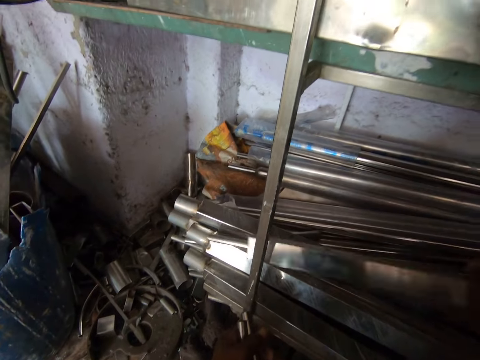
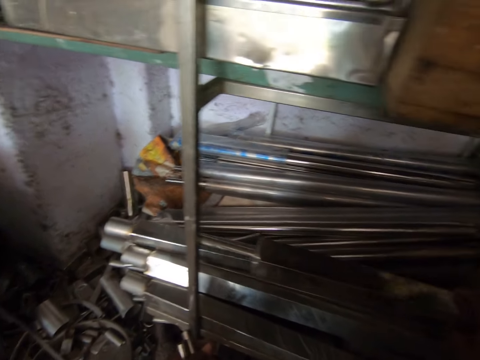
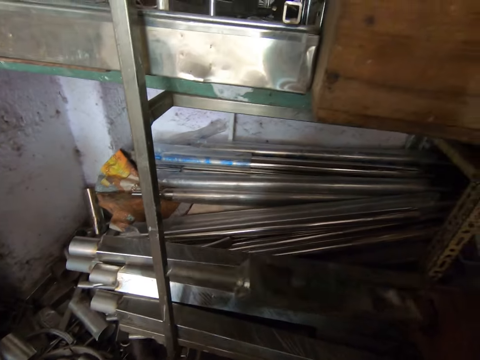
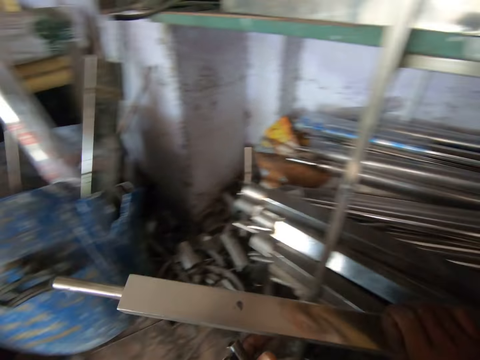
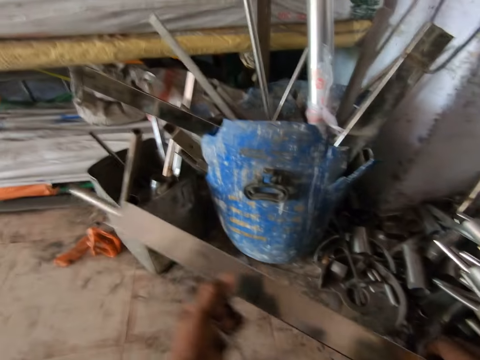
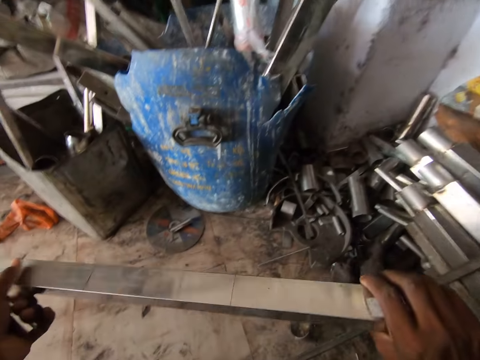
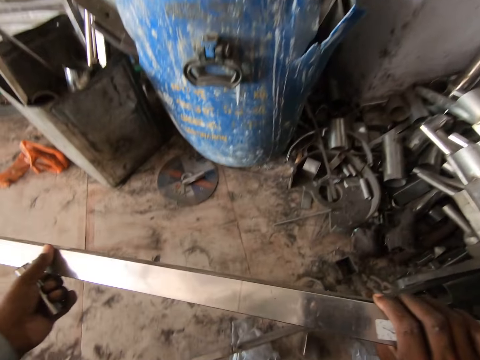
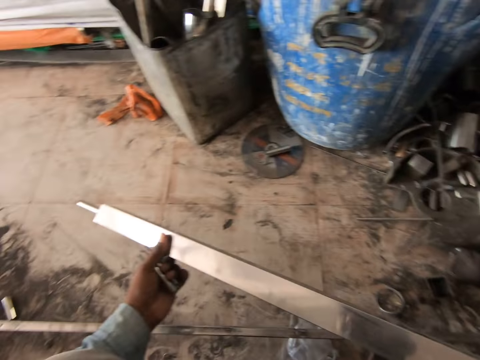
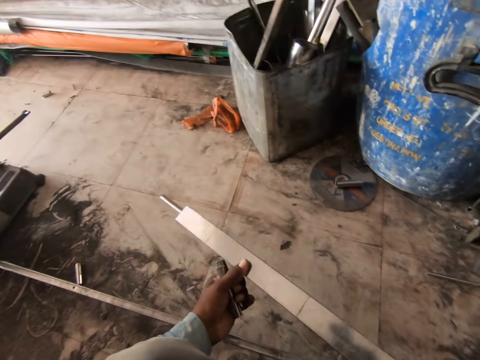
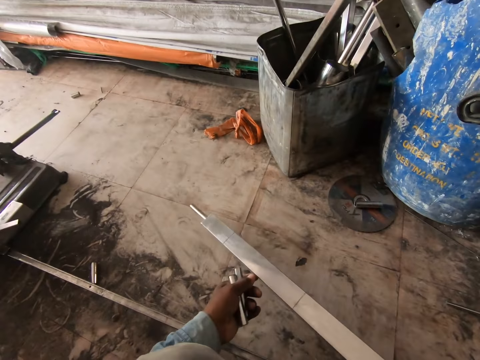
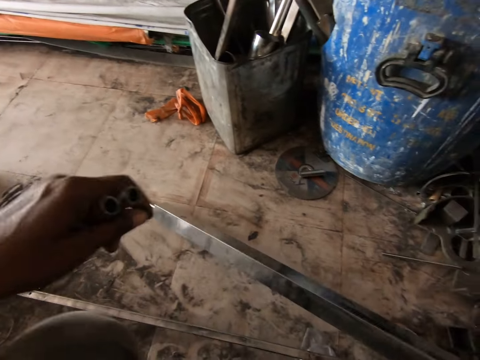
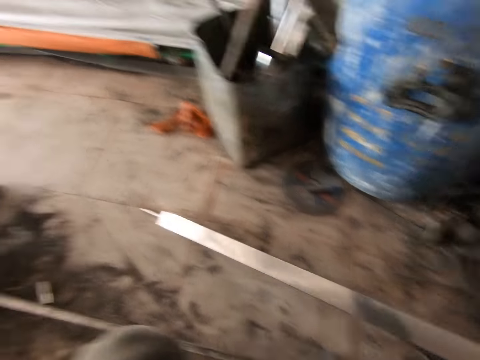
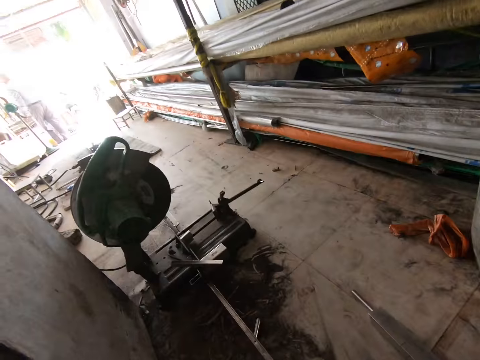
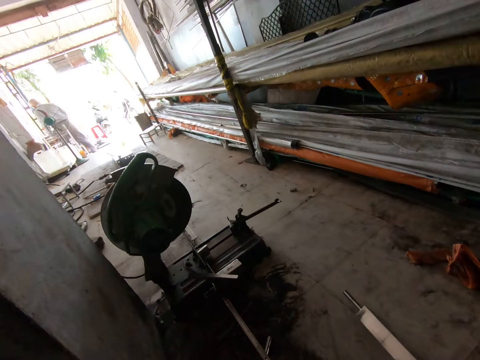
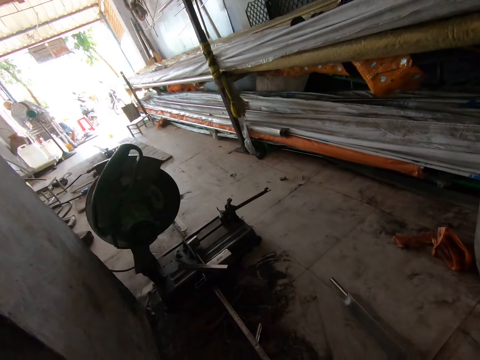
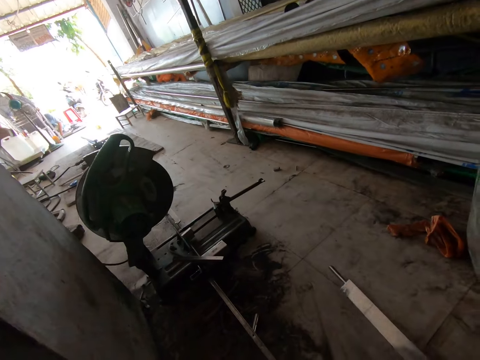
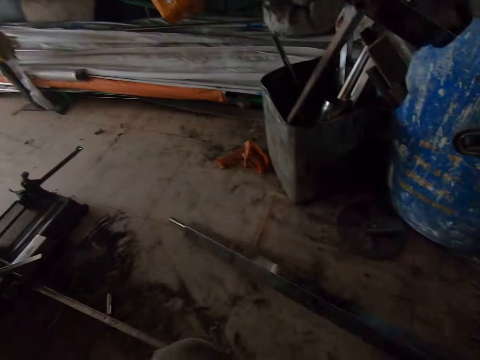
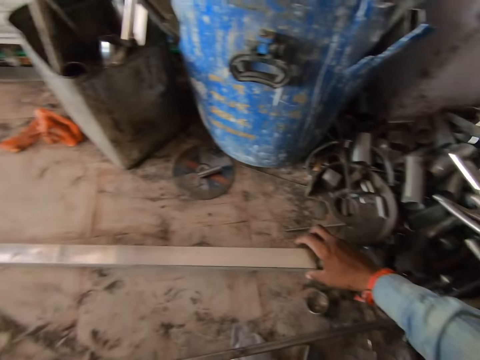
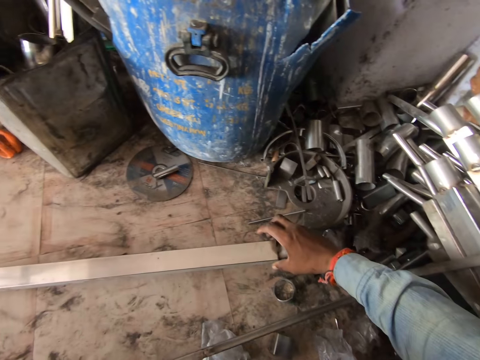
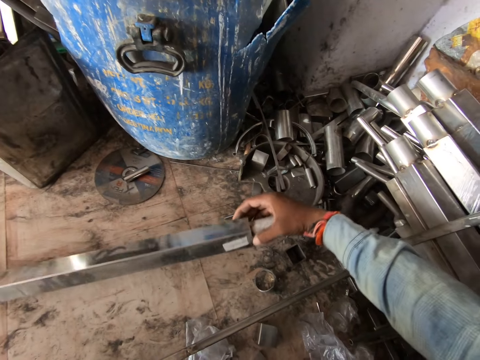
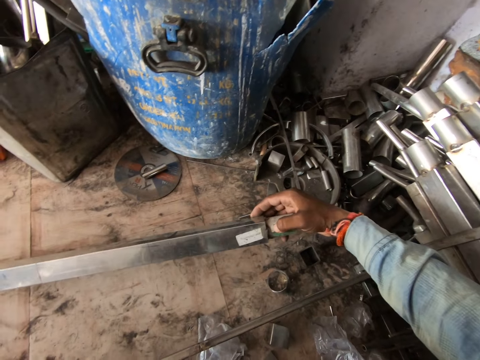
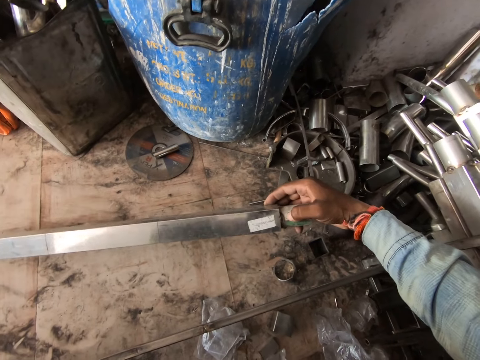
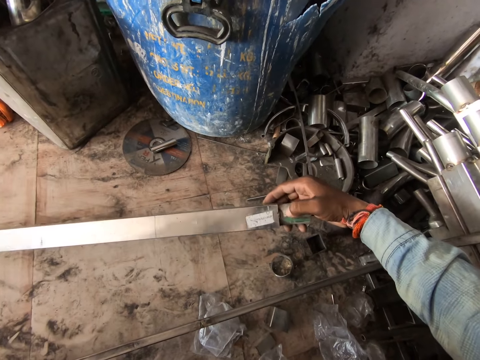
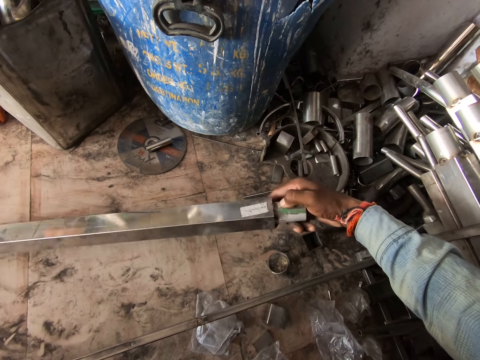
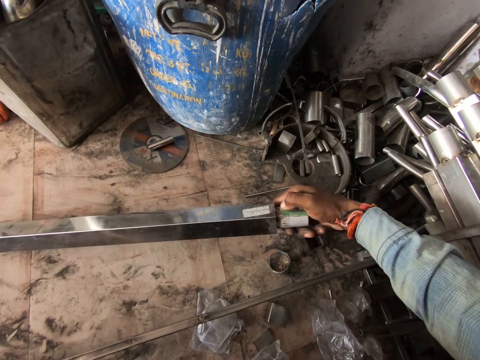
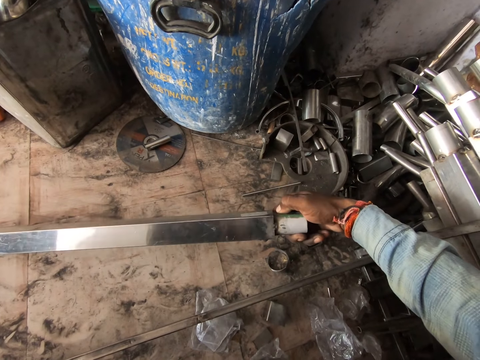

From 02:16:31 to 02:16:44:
The camera wearer holds the aluminum bar with both hands. He picks up the metal bar. He drops the aluminum bar on the floor with his right hand. He looks at the metal bar. He lifts the aluminum bar from the floor with his right hand.

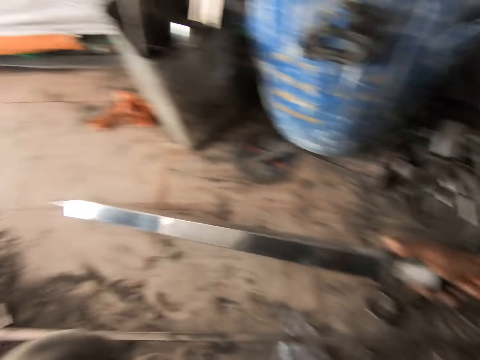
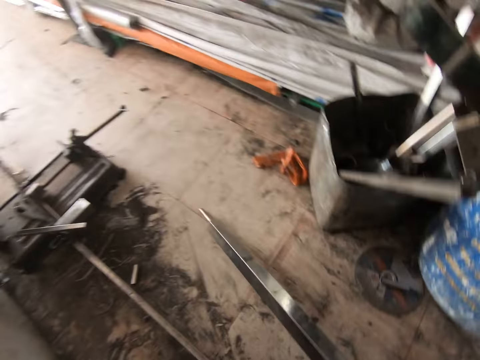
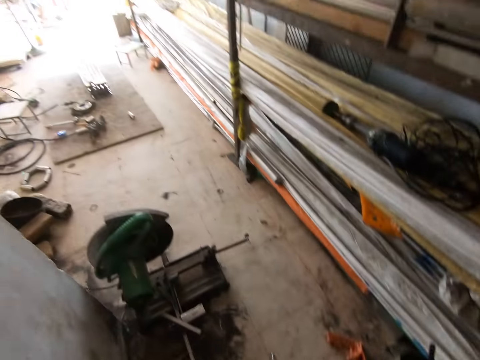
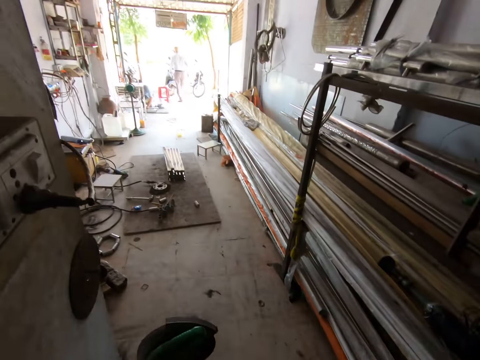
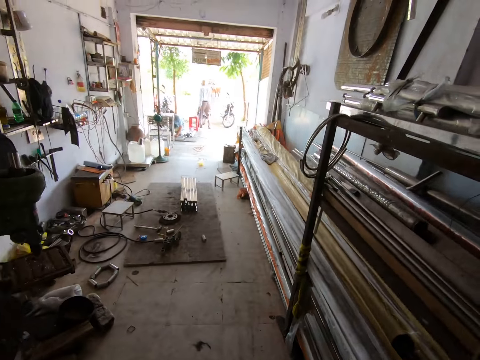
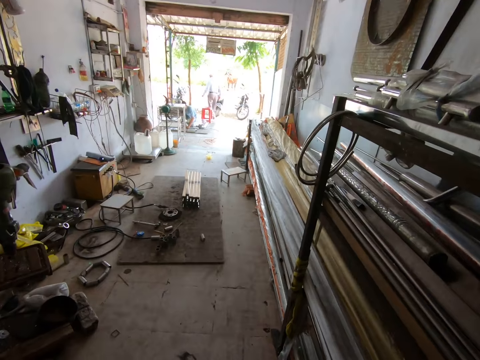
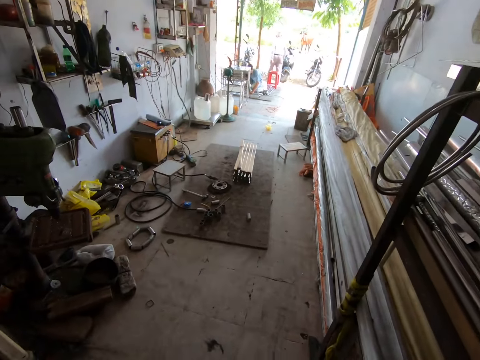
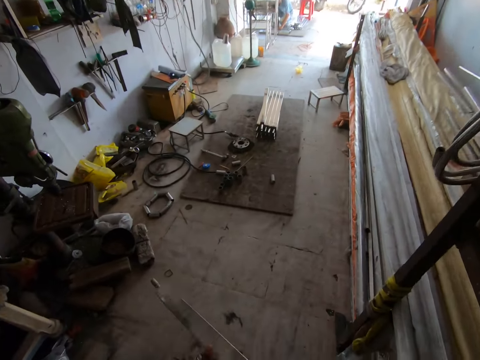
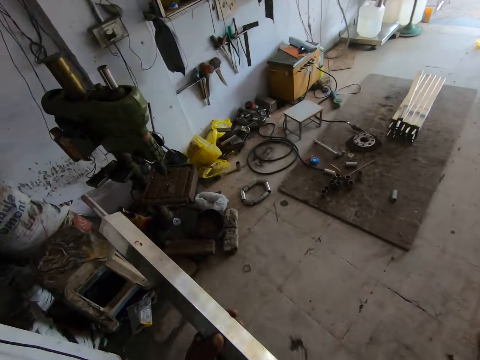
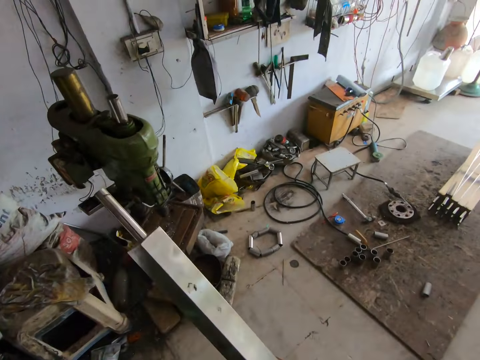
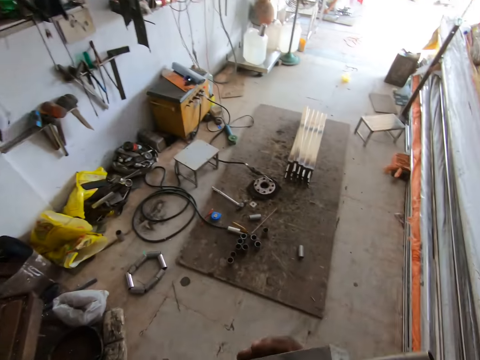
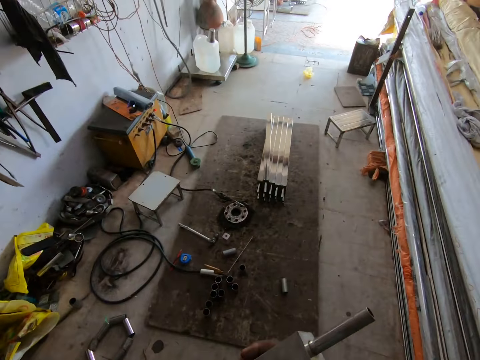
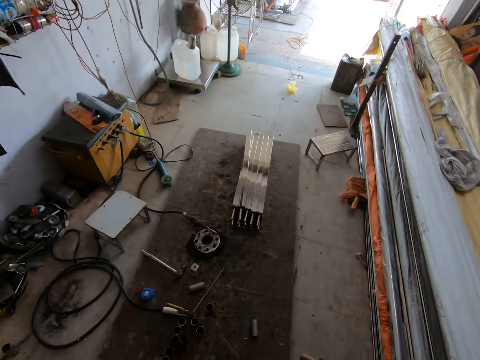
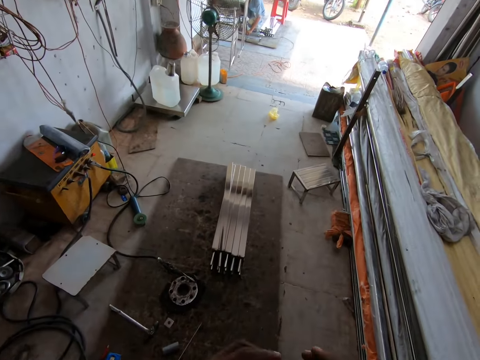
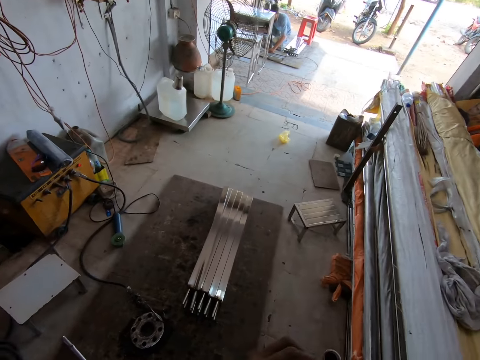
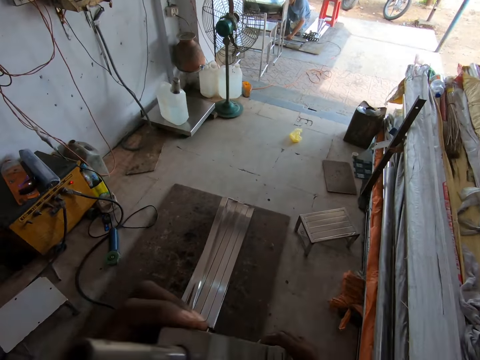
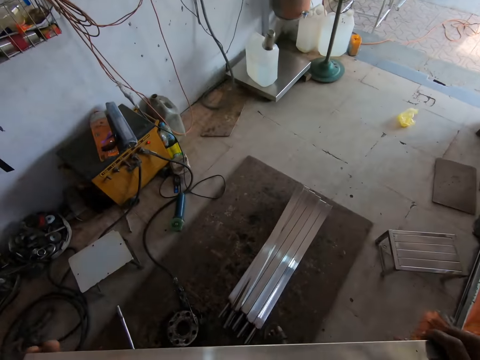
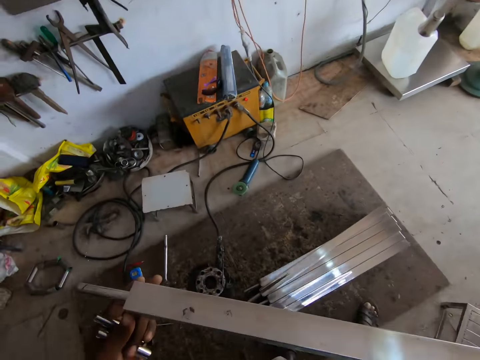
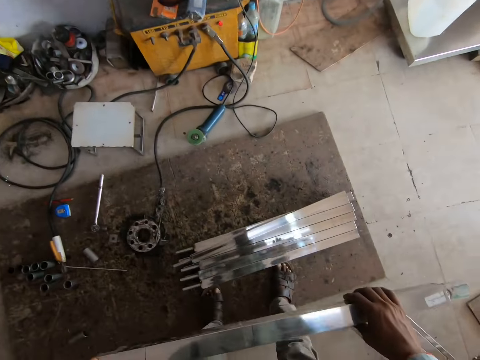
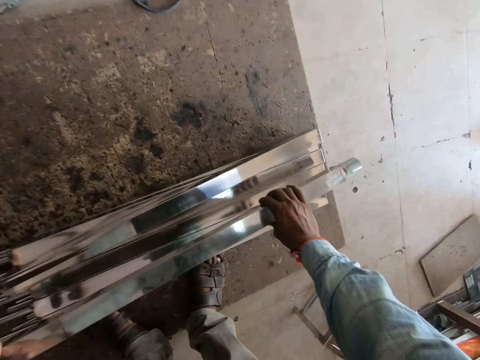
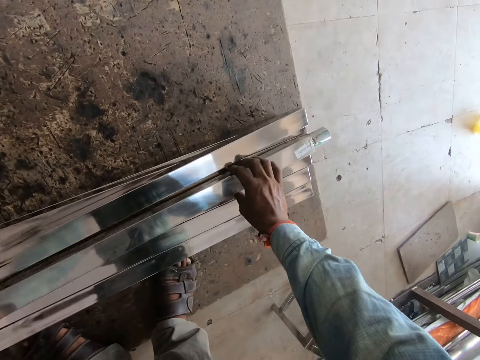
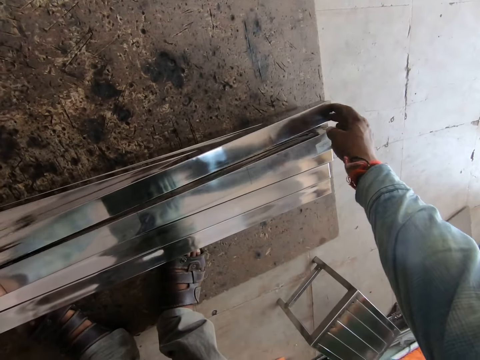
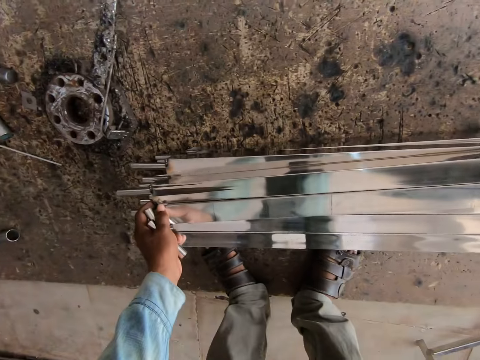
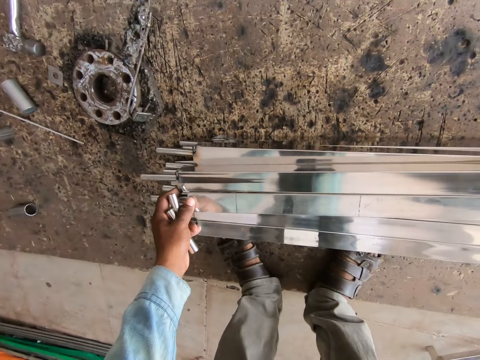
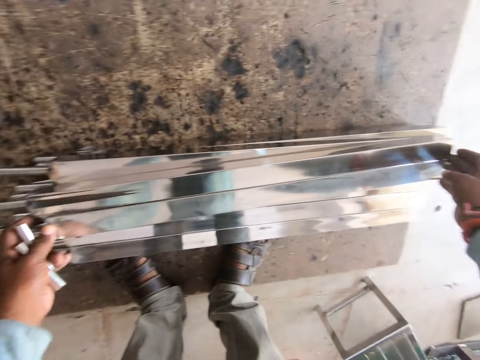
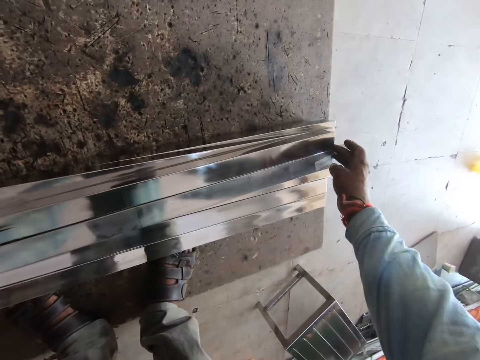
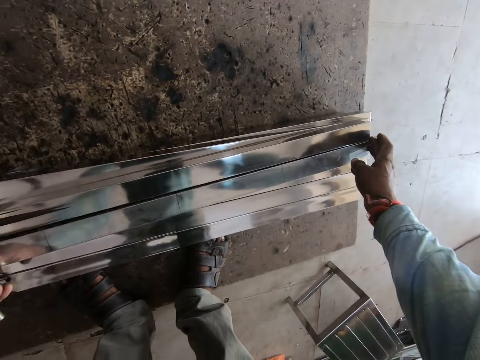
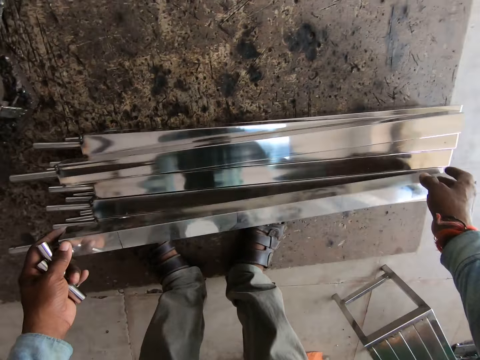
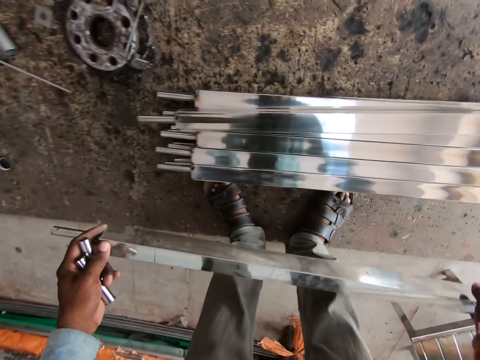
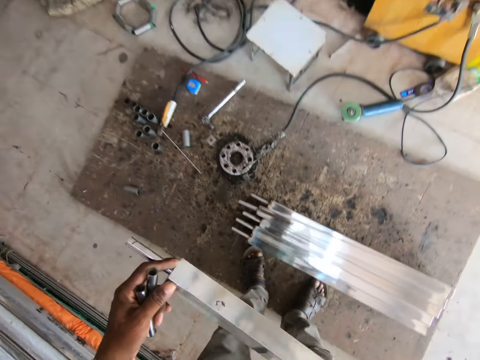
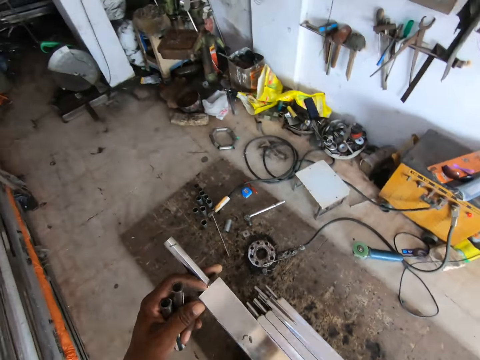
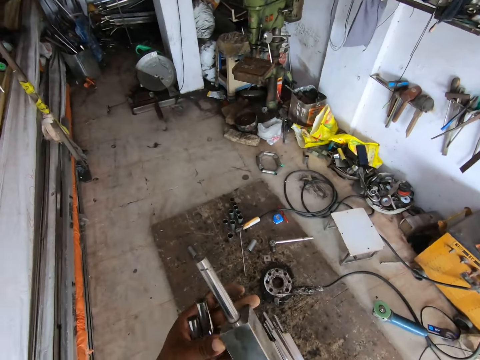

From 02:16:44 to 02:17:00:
The camera wearer walks around the hardware. They hold the aluminum bar with both hands. They measure the aluminum bar with a set of aluminum bars with both hands. They place the metal bar on the ground. They lift the aluminum bar from the set of aluminum bars with both hands.
